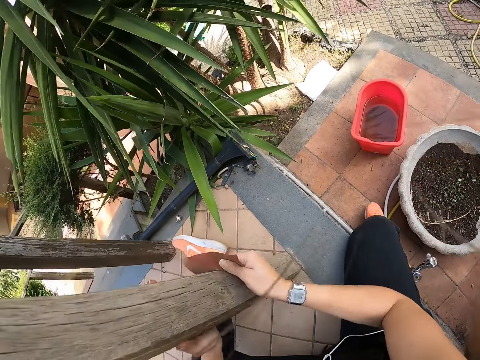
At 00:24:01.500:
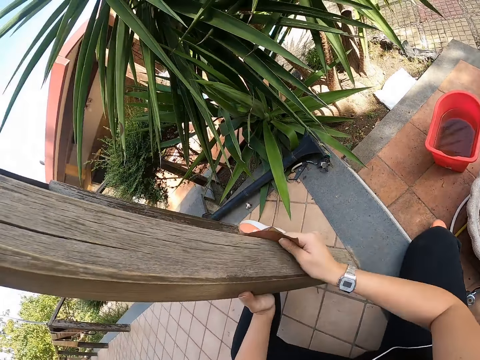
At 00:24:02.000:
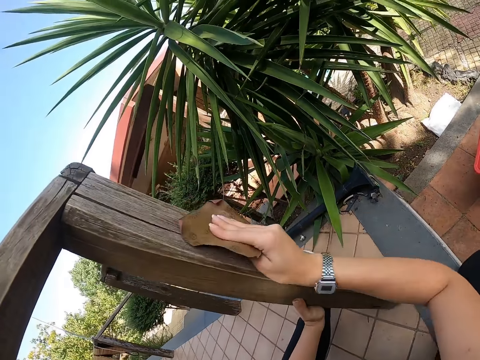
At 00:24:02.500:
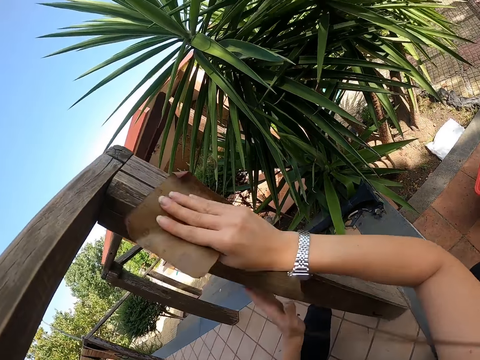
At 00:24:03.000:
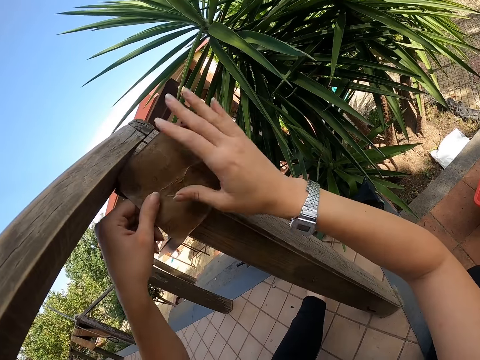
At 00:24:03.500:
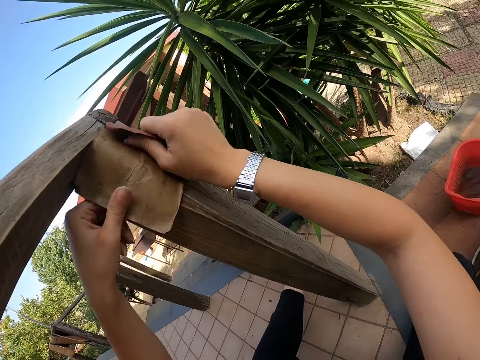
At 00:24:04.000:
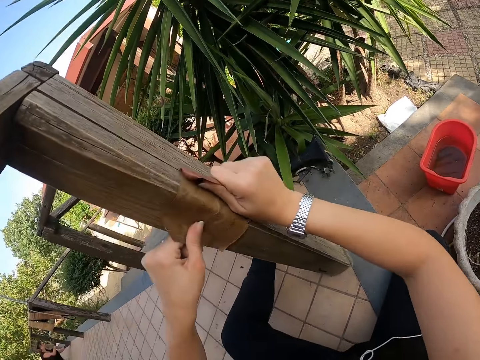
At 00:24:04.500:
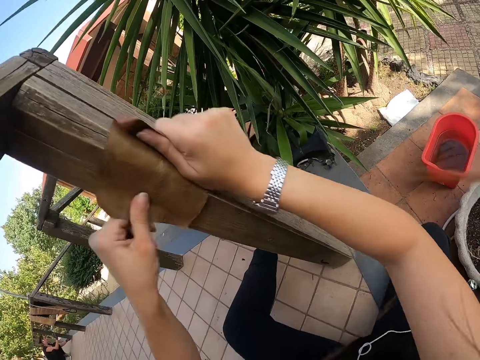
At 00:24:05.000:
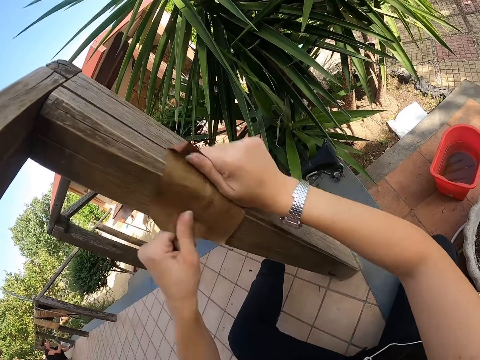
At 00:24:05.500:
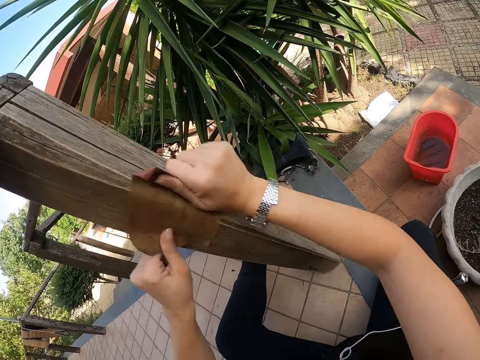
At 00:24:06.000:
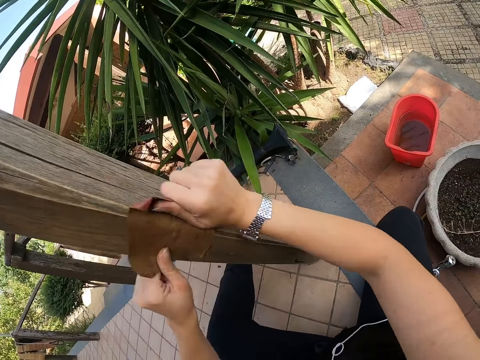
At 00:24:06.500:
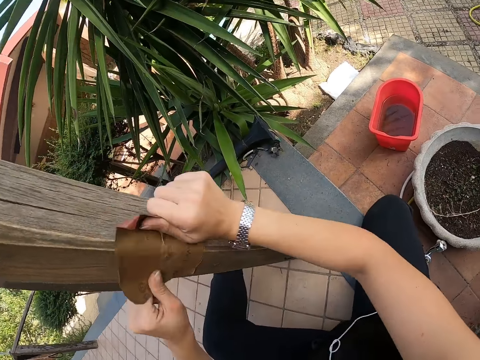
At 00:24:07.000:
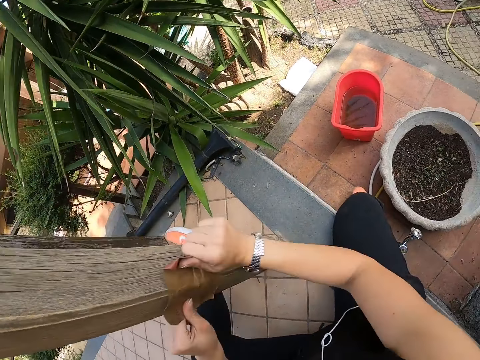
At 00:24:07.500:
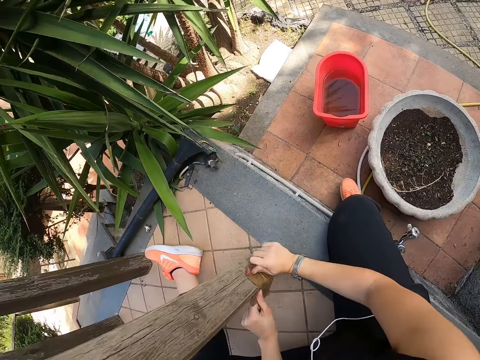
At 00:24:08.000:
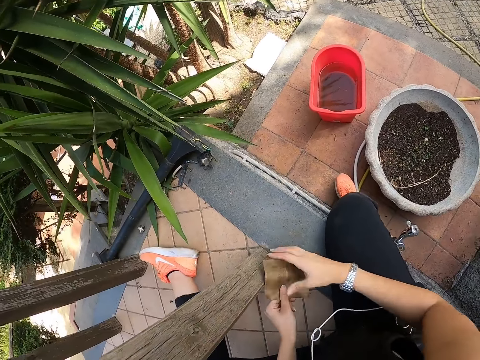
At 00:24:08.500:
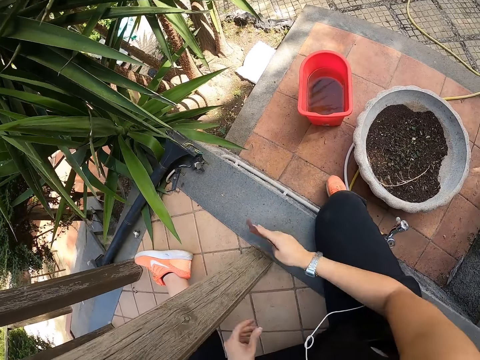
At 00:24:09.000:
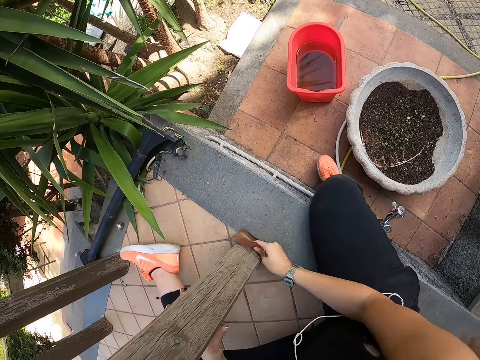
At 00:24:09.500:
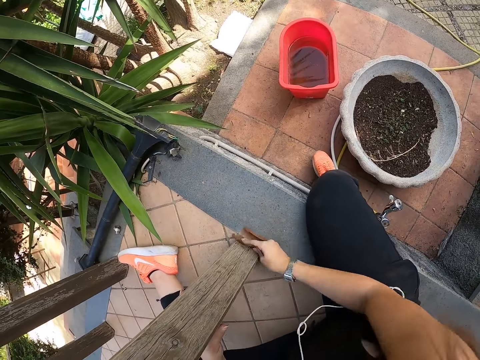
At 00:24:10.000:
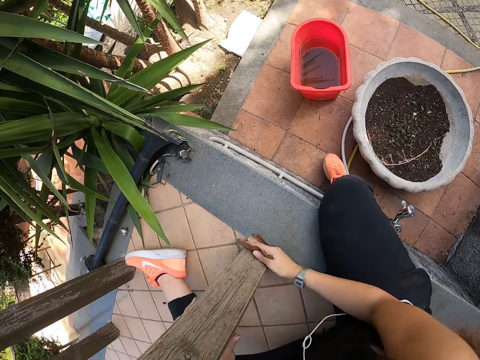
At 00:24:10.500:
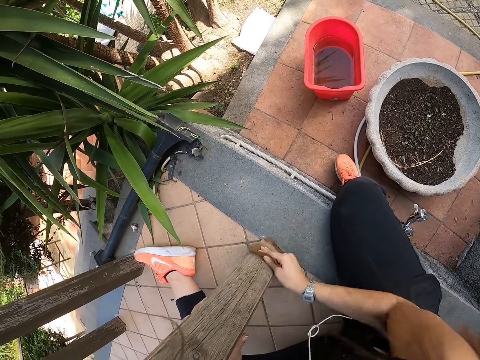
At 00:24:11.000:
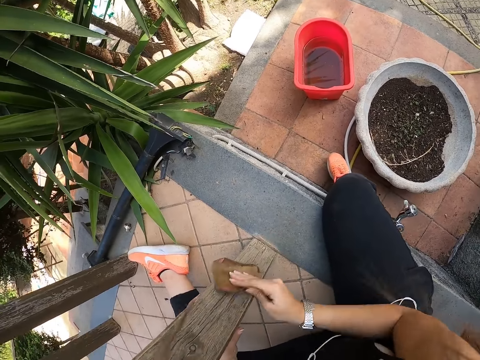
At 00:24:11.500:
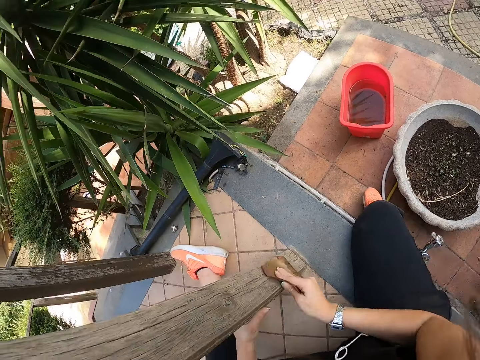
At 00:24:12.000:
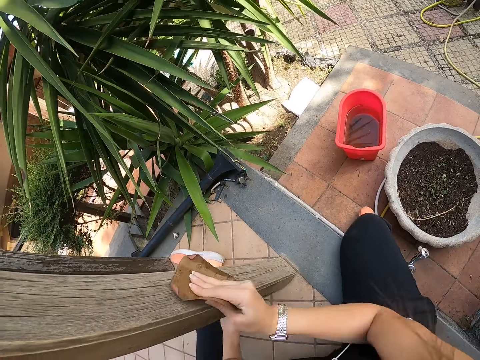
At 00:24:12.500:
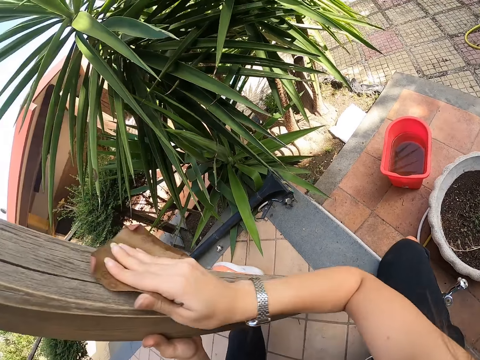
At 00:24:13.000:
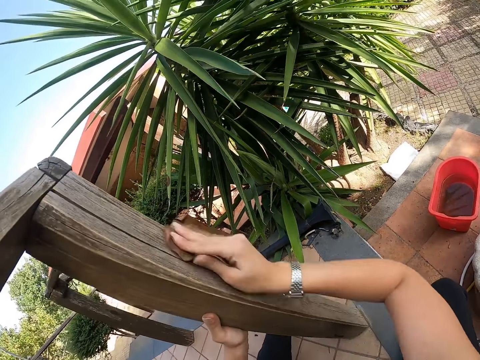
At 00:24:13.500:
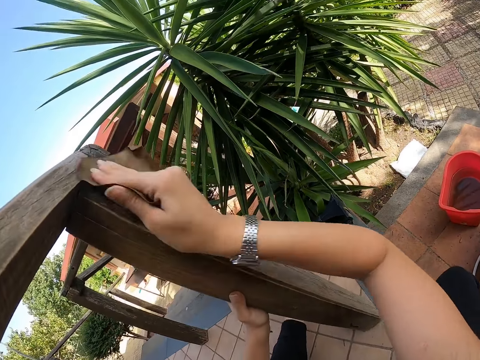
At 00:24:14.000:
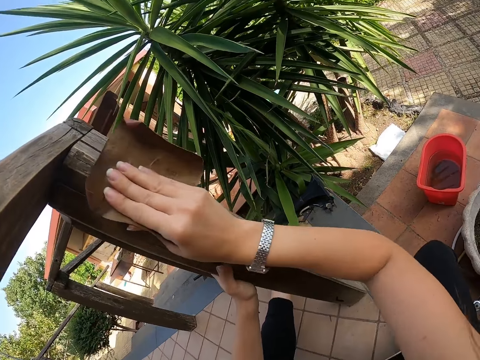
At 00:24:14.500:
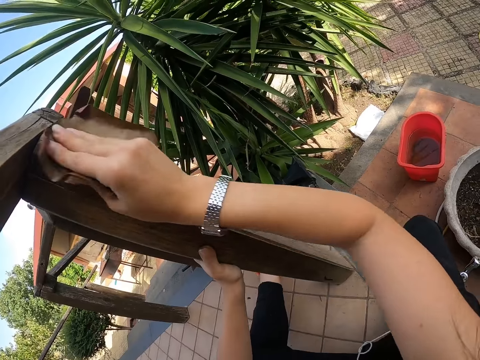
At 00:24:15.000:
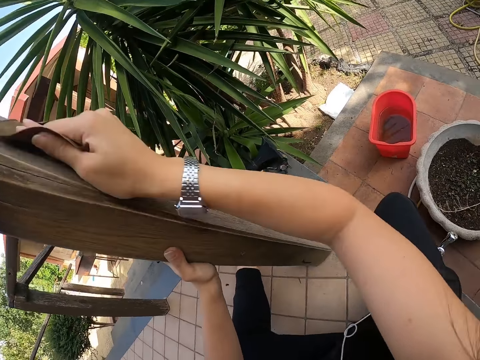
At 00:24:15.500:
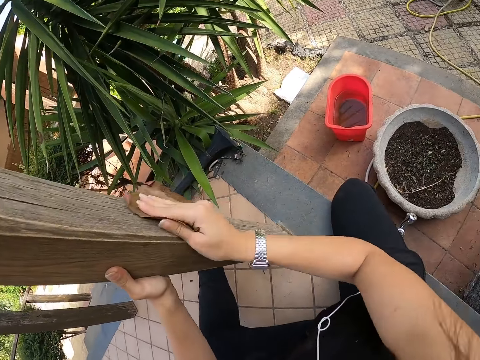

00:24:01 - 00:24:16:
The camera wearer holds the sandpaper with both hands. She smoothens the front porch with the sandpaper in her hands. She passes the sandpaper to her right hand. She holds the front porch with her left hand. She smoothens the front porch with the sandpaper in her right hand.

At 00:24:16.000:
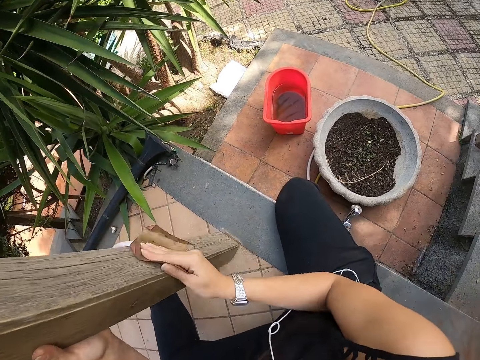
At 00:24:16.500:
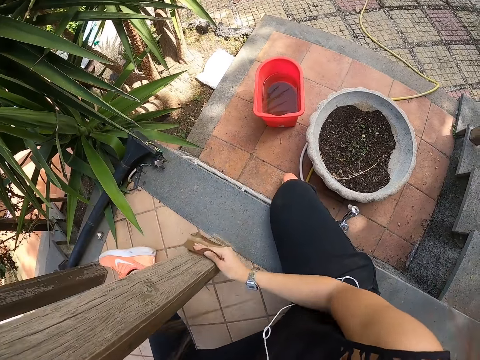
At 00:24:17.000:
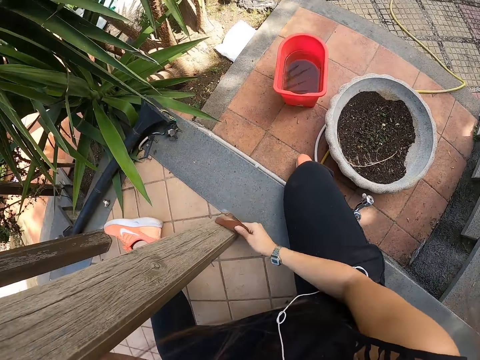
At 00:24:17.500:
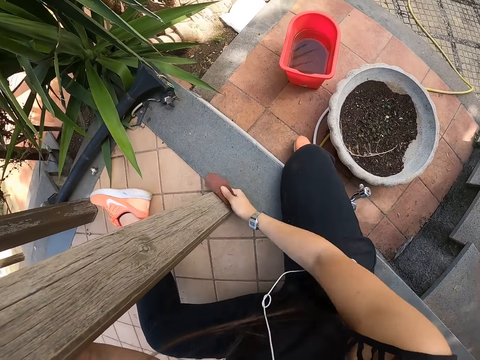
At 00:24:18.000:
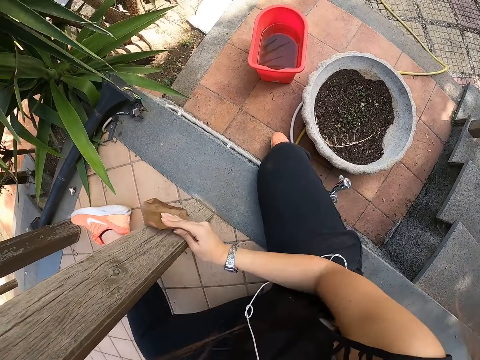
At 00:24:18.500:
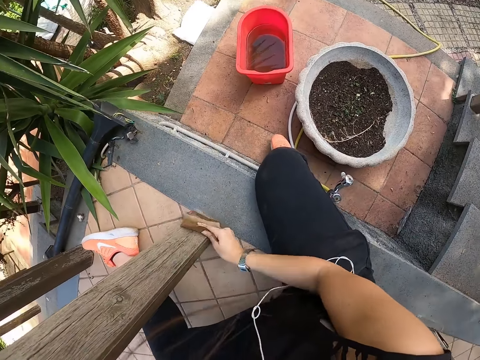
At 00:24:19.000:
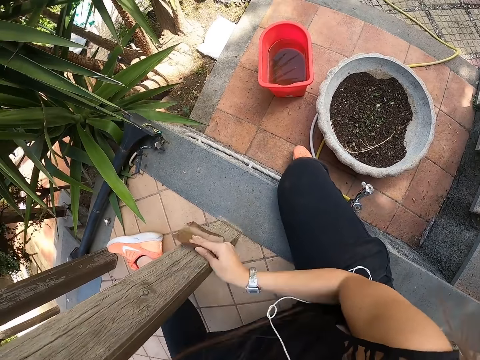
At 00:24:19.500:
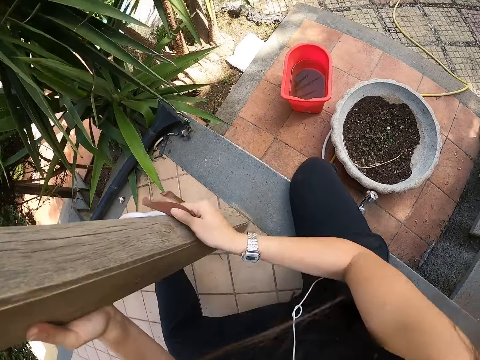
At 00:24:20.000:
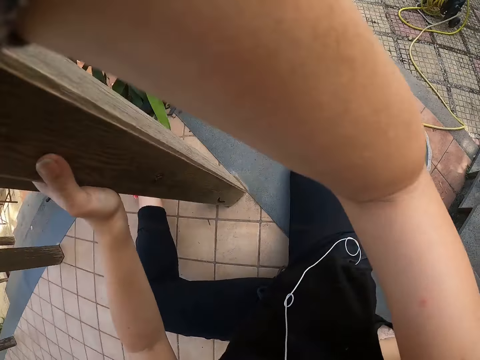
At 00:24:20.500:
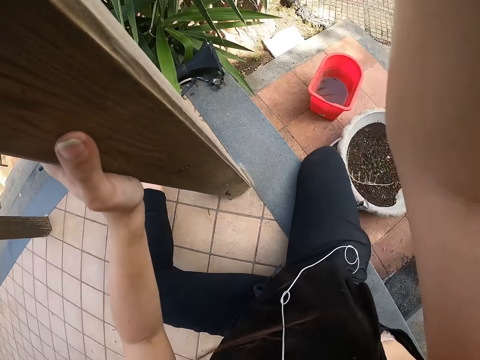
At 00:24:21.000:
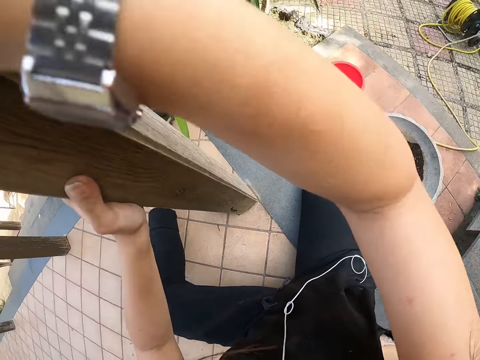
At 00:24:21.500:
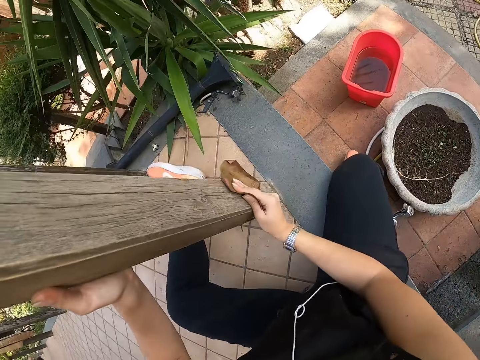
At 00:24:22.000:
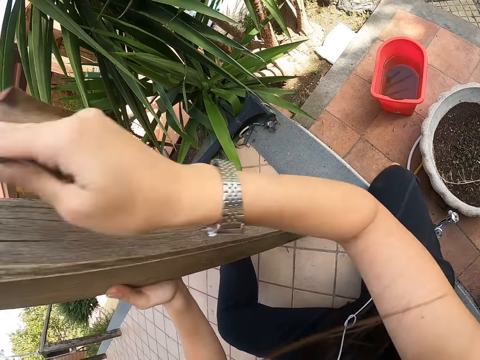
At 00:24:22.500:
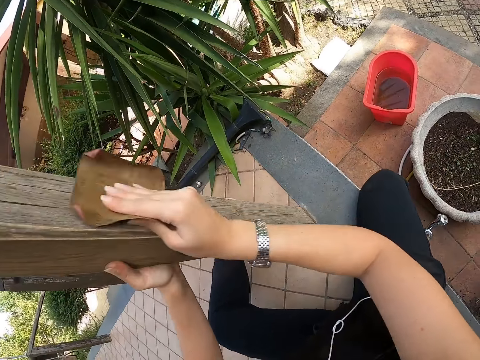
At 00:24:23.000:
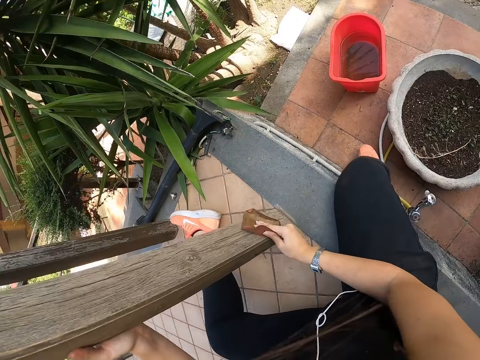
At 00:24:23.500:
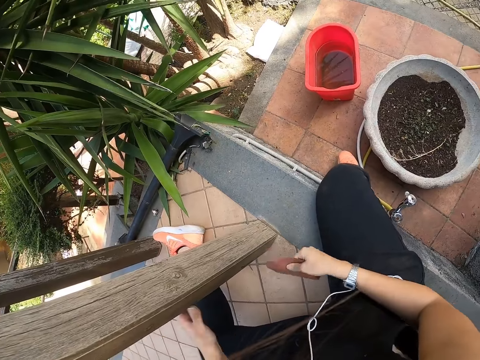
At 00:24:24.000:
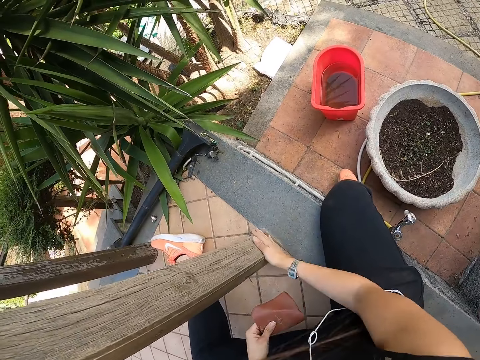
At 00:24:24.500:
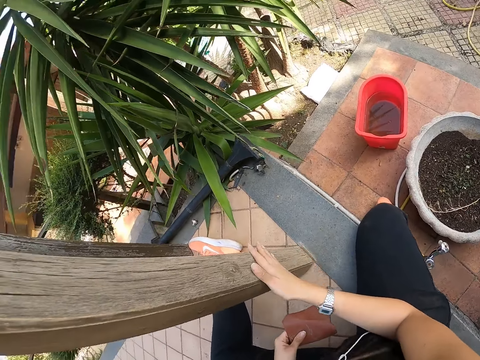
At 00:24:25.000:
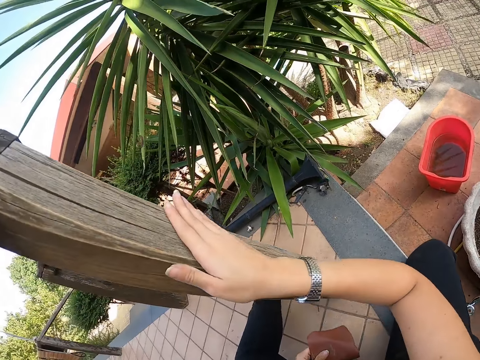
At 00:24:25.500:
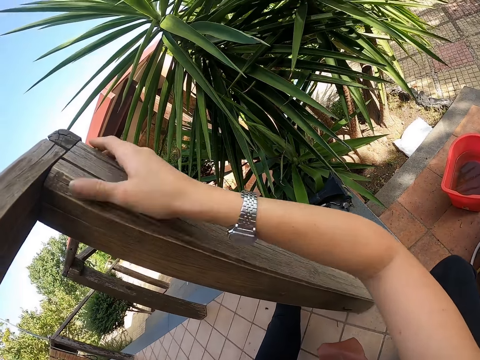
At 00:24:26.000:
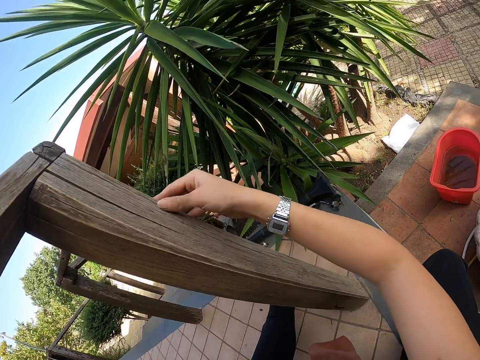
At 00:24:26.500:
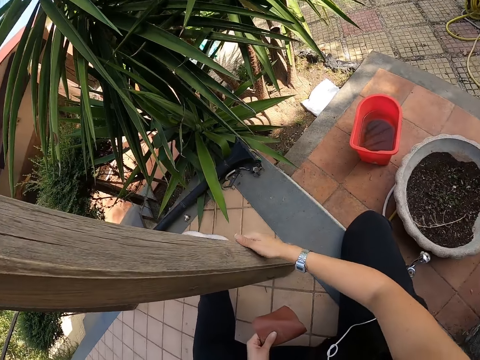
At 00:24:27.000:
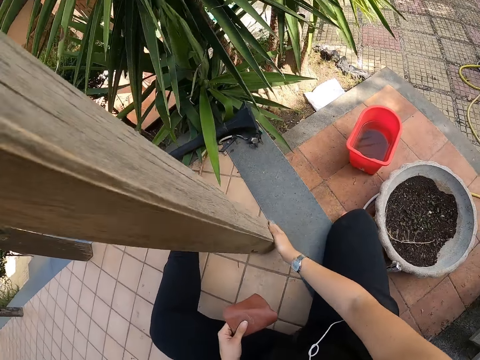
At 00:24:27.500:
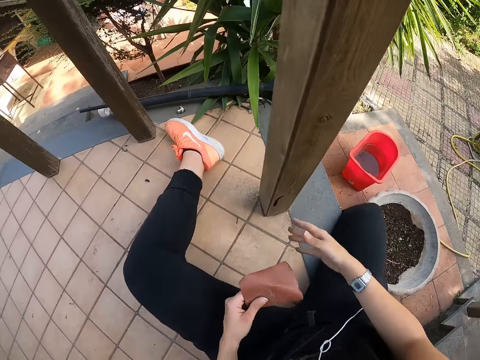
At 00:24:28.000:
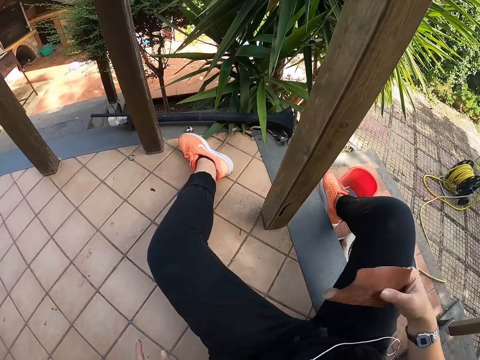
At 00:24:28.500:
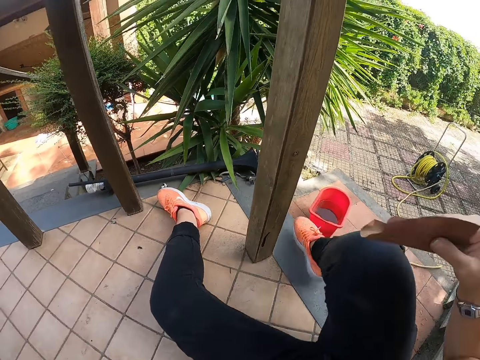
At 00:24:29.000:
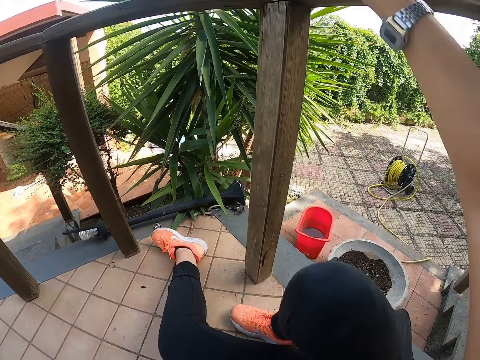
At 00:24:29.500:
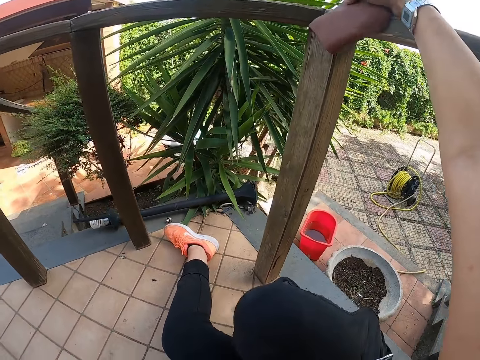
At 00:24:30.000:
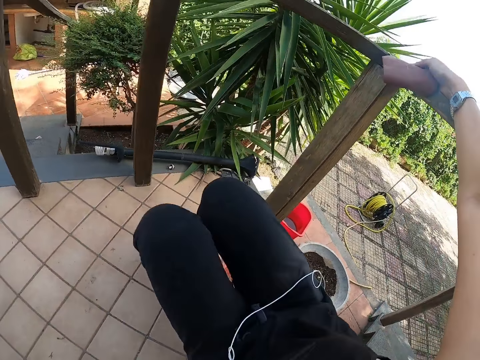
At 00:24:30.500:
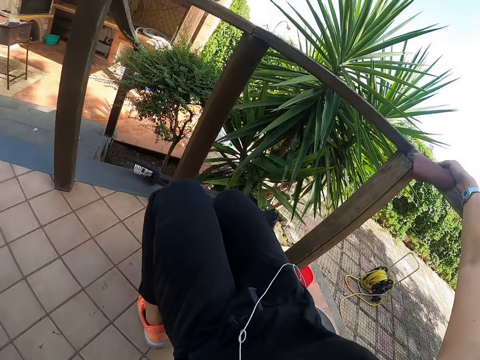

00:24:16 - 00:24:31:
The camera wearer passes the sandpaper from her right hand to her left hand. She strokes the front porch with her right hand. She passes the sandpaper from her left hand to her right hand. She rises from the floor. She holds the front porch with her right hand.
